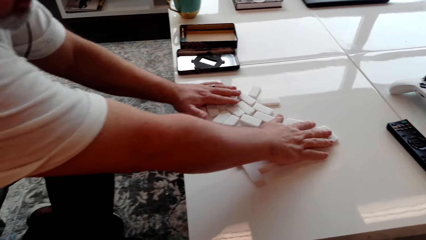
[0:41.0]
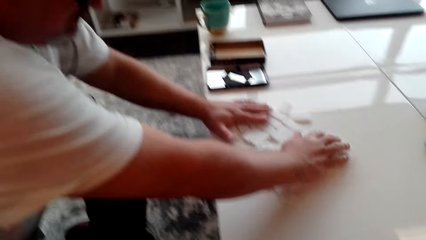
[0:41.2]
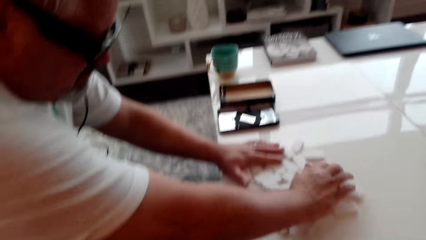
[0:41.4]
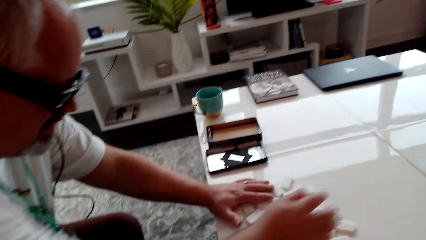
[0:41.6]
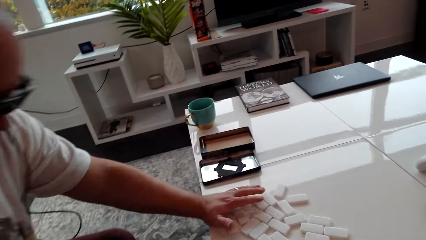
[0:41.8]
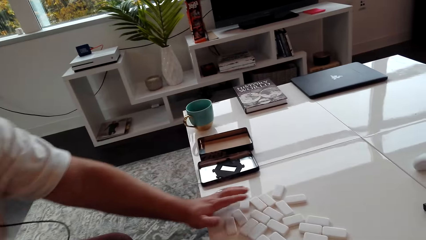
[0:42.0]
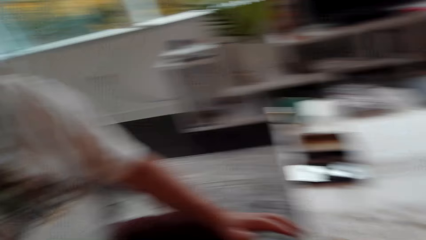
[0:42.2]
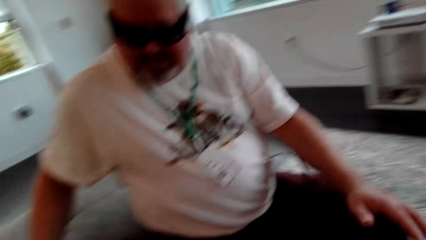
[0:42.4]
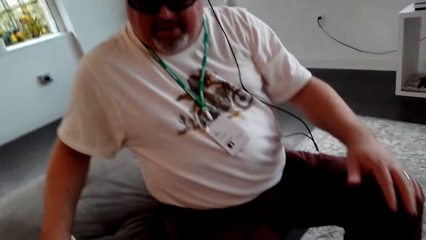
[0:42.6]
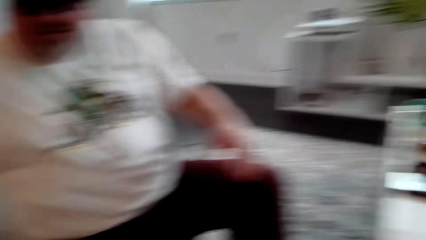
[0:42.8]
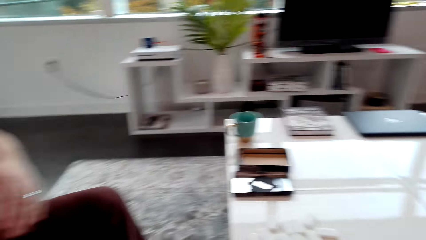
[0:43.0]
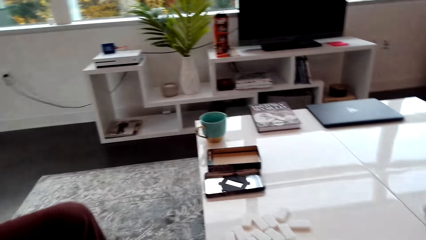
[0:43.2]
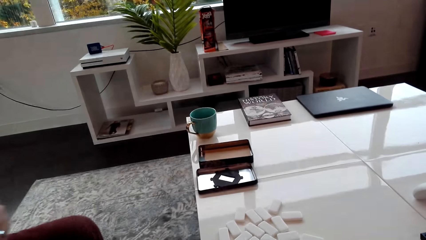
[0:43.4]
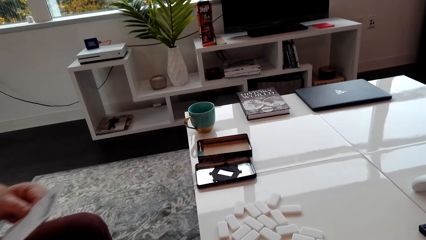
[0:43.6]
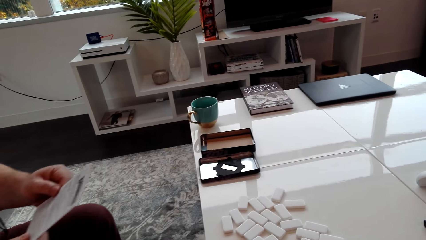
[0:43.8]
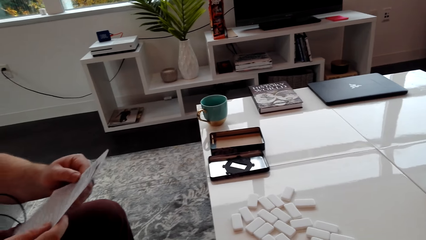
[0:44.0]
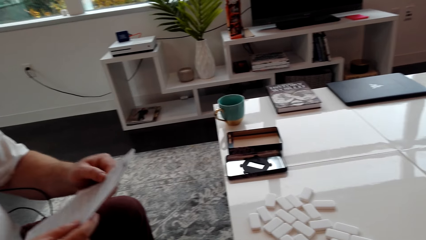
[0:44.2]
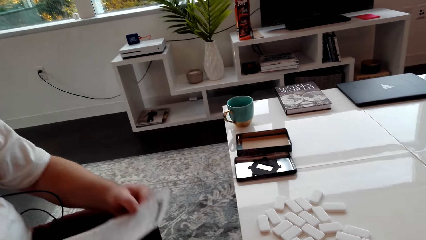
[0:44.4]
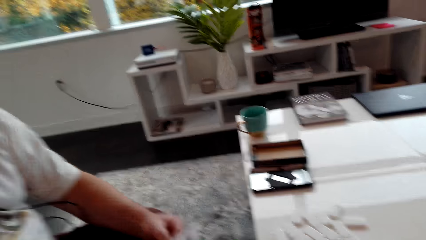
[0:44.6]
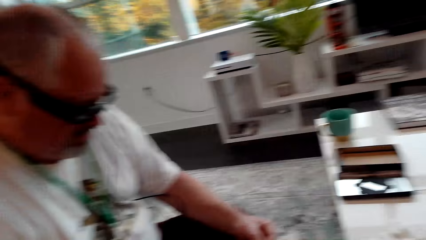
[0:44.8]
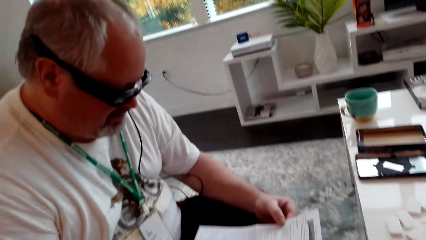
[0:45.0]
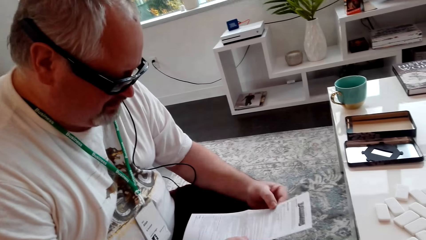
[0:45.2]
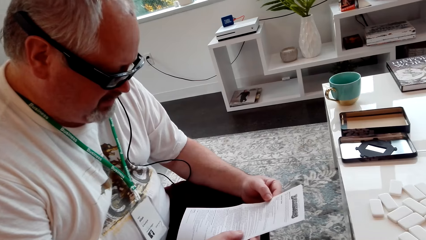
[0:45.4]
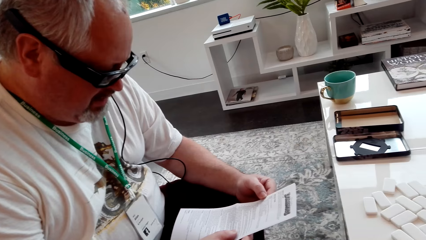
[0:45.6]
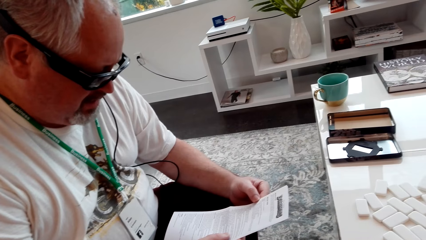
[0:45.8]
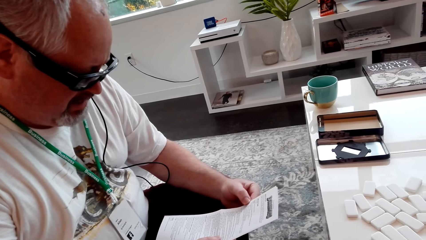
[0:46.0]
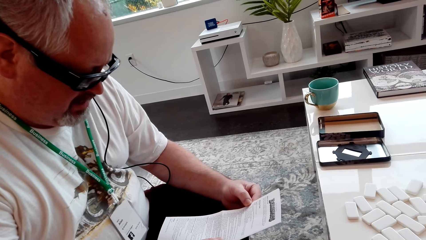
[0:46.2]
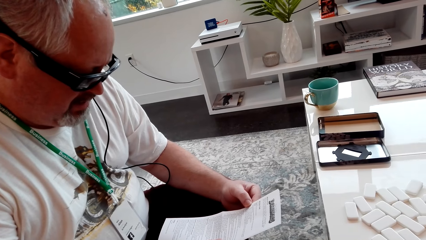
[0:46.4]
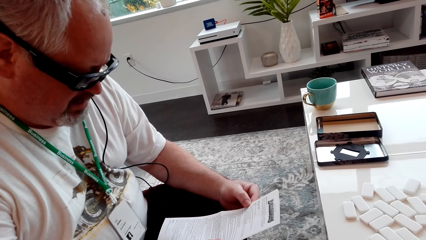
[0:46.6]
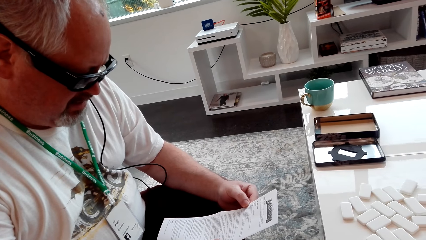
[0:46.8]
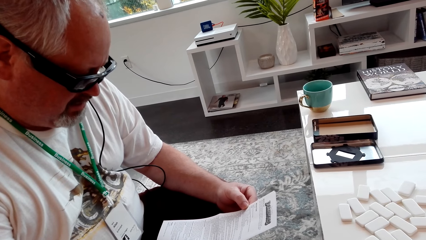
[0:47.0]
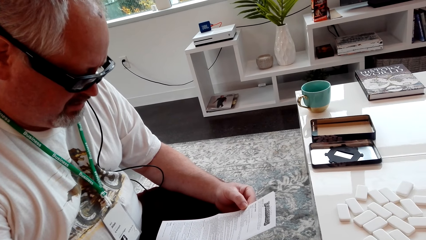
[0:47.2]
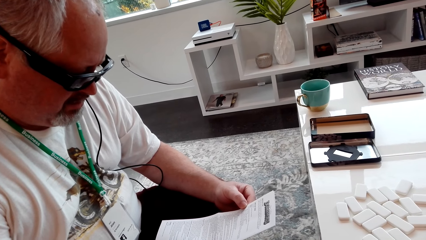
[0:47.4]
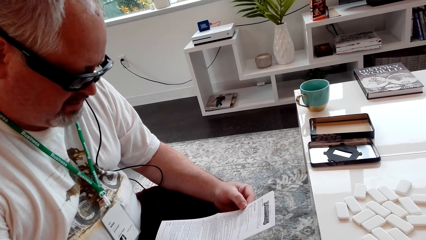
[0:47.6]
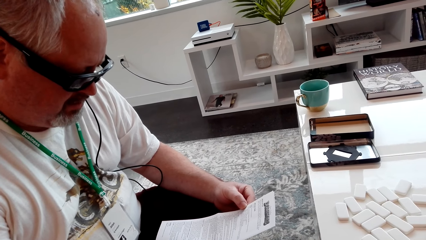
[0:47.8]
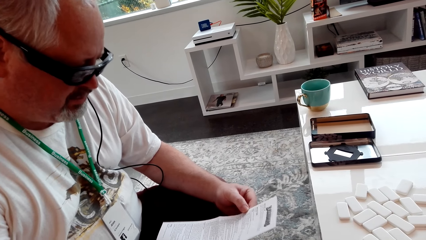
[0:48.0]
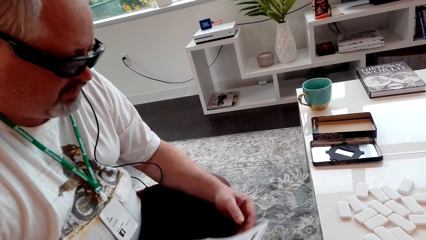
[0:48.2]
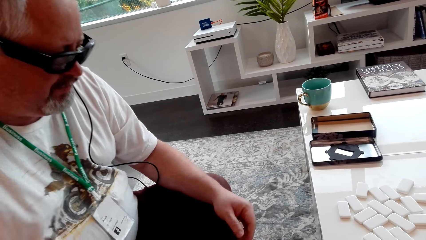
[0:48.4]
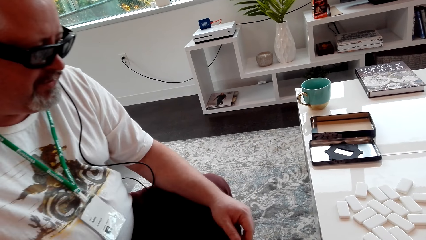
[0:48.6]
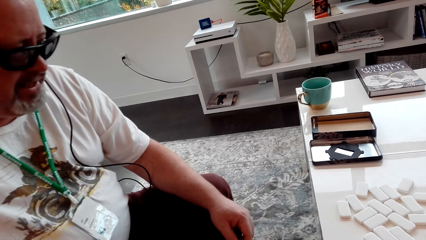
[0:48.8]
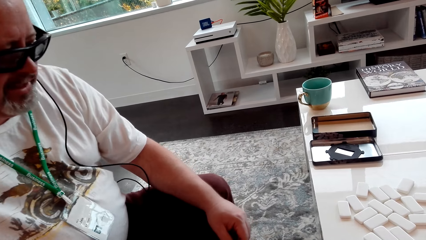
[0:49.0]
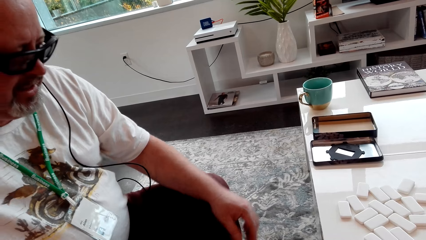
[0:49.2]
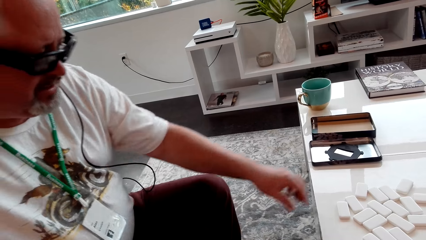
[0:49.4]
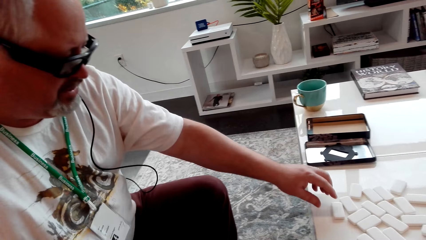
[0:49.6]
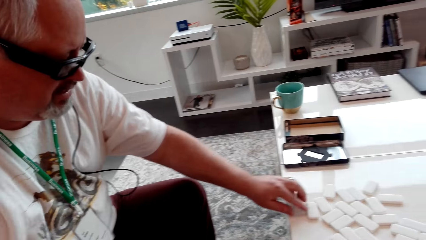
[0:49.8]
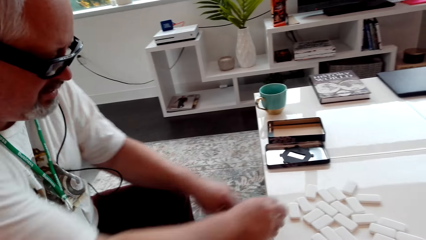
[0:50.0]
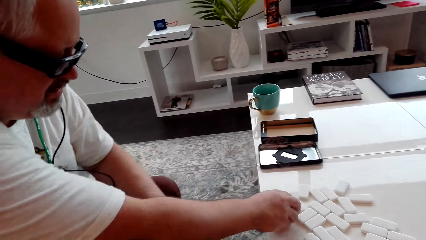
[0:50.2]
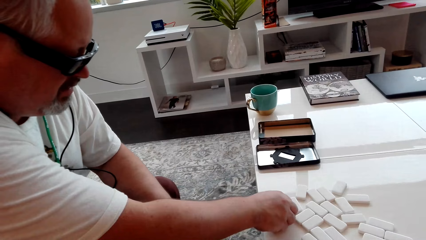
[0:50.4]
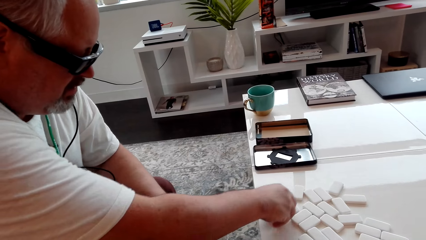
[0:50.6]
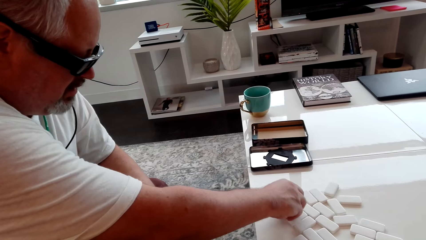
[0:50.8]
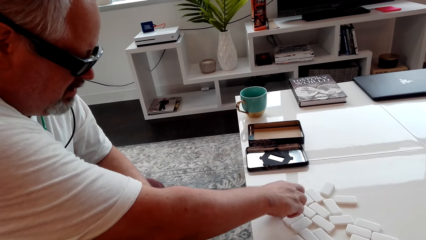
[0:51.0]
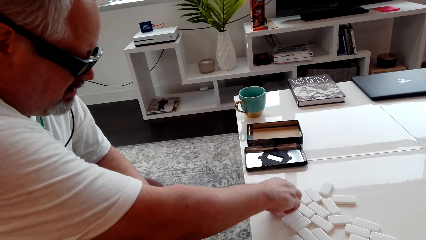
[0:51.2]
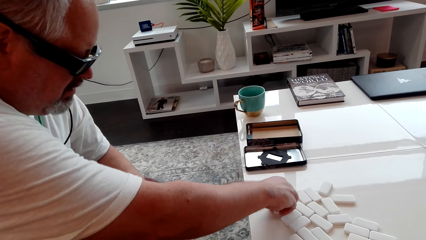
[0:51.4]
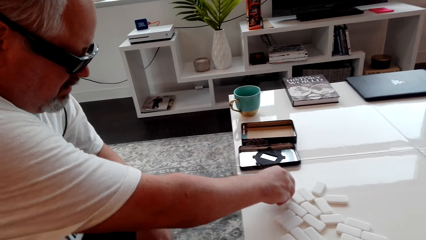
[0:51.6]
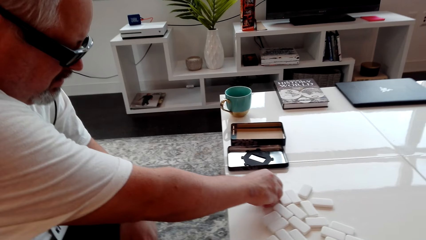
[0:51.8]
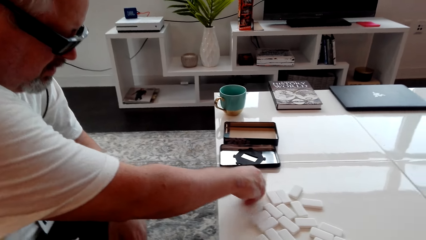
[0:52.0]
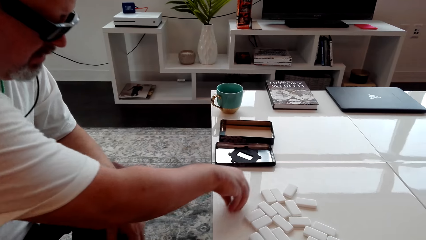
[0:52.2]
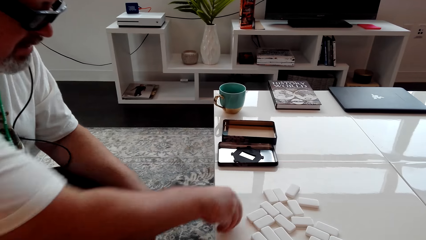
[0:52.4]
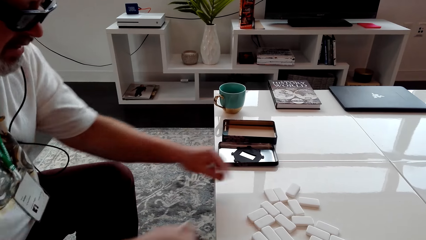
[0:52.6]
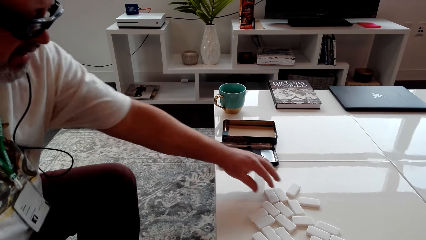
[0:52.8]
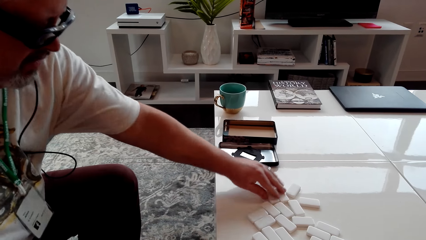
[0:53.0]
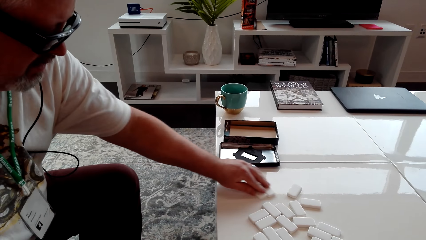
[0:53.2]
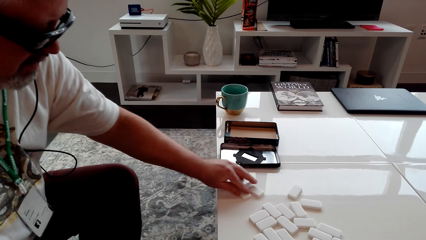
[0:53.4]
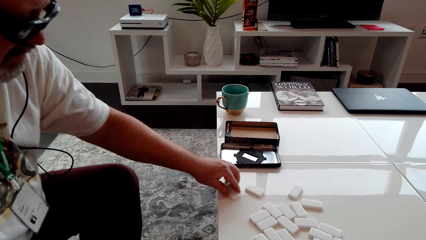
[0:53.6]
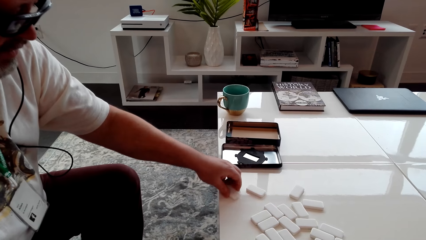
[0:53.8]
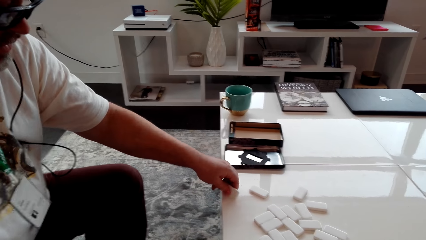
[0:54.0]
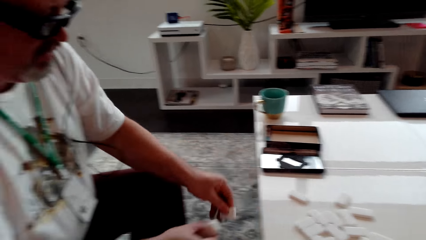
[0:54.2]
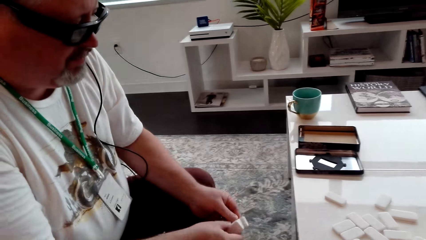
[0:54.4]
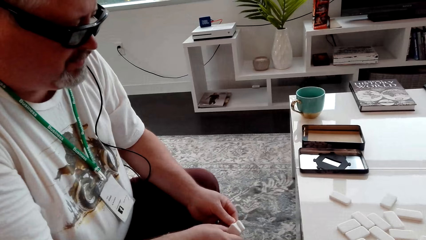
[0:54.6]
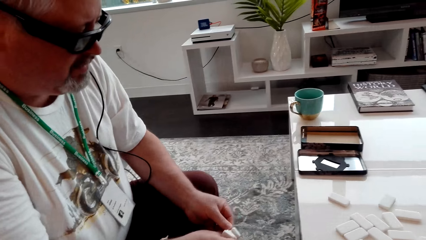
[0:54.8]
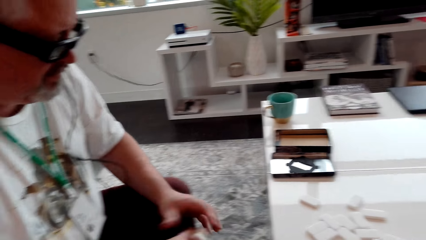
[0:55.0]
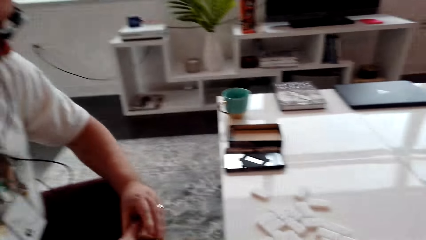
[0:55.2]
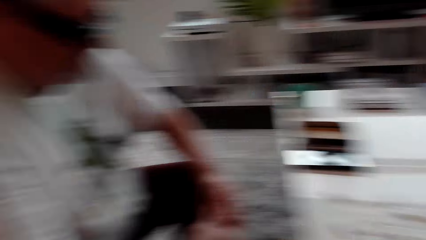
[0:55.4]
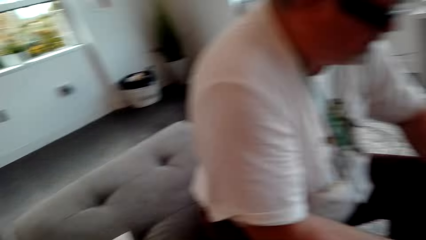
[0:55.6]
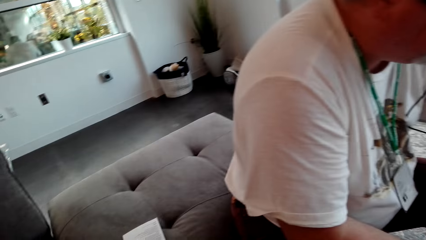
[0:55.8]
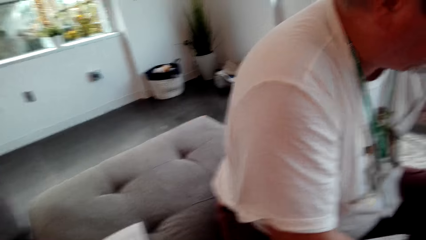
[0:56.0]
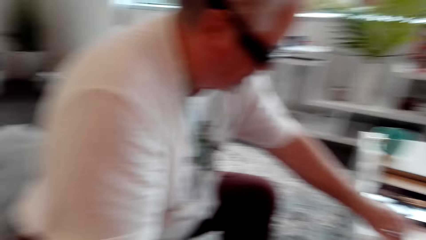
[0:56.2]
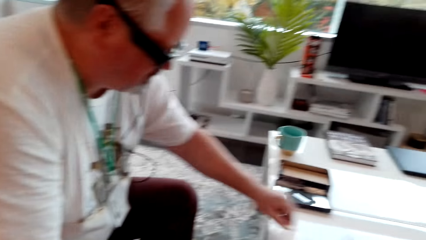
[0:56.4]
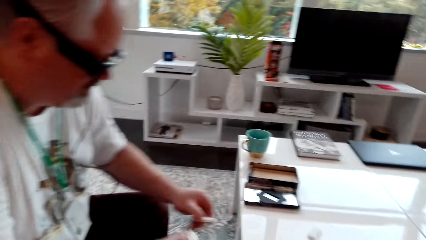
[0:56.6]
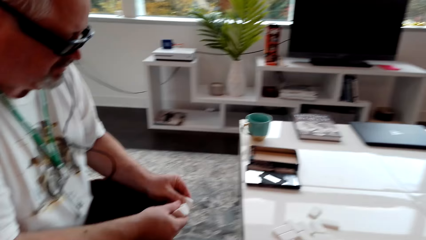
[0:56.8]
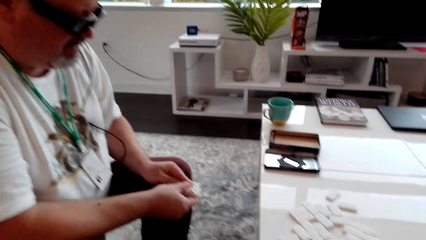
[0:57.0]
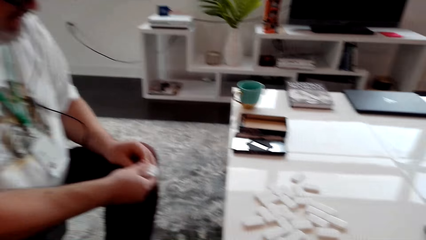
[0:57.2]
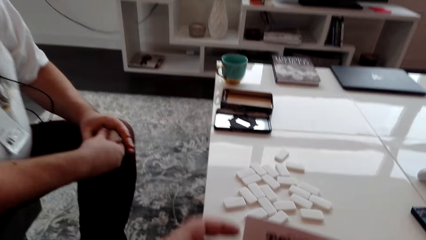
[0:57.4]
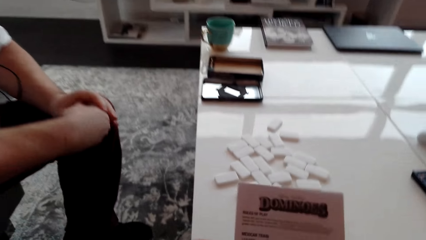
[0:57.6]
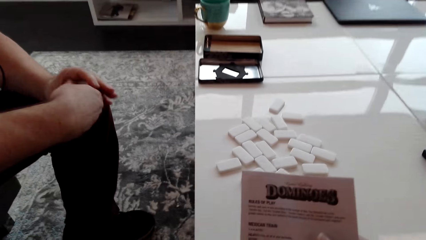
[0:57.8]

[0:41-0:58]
A man picks up the booklet. The camera wearer looks around. The man reads the booklet and holds a paper. The man puts down the booklet. The man picks up the dice or cubes.
